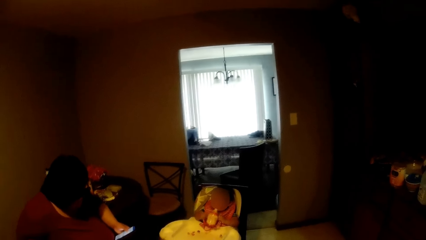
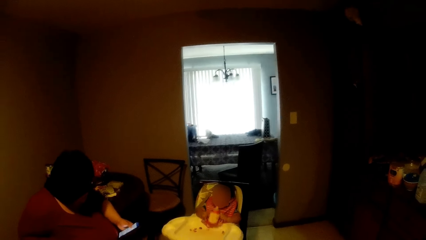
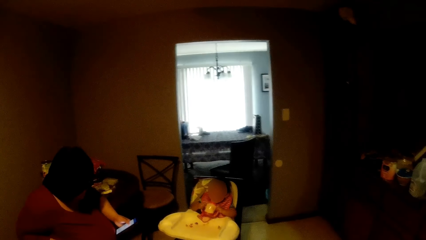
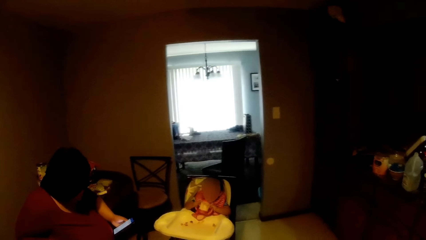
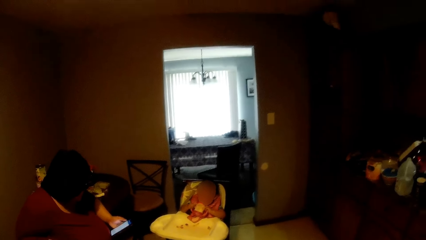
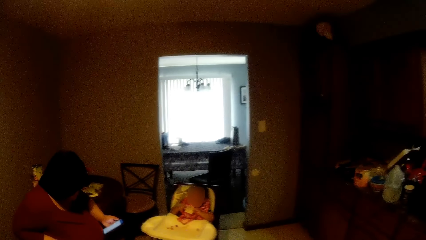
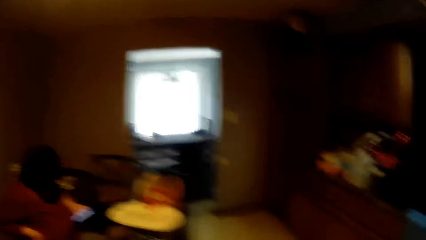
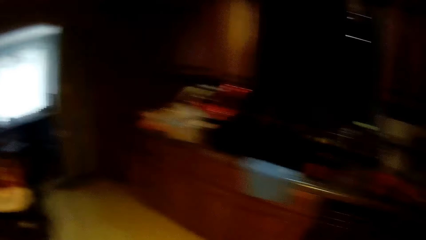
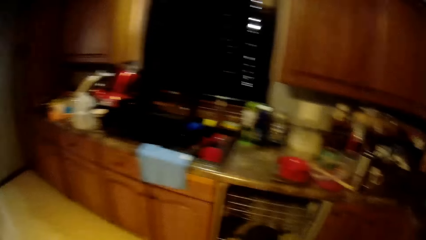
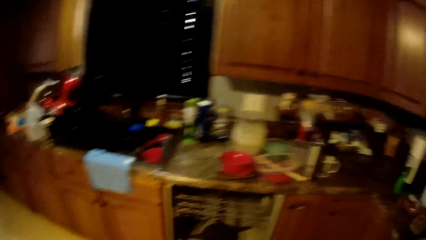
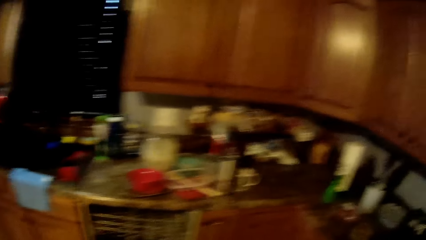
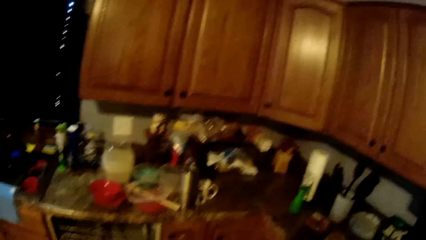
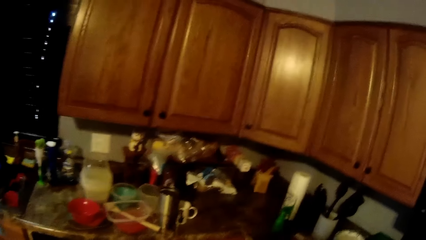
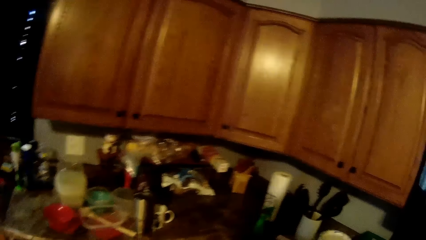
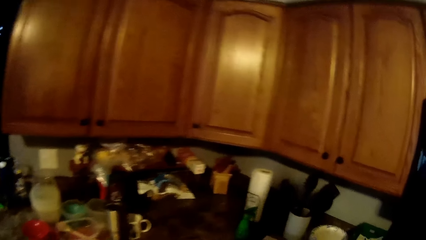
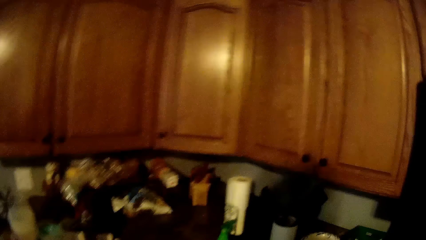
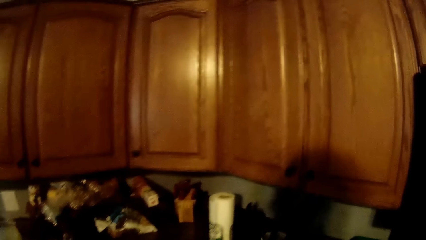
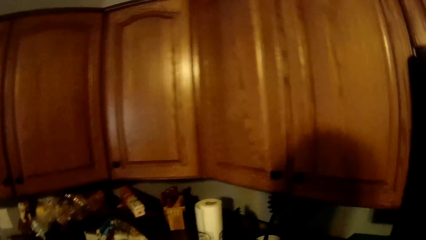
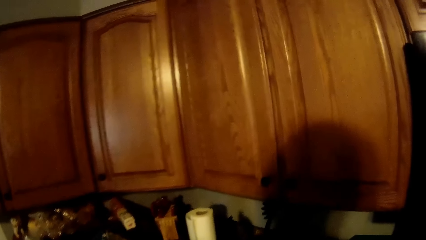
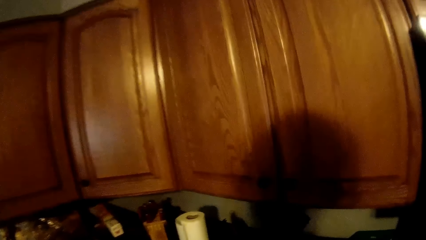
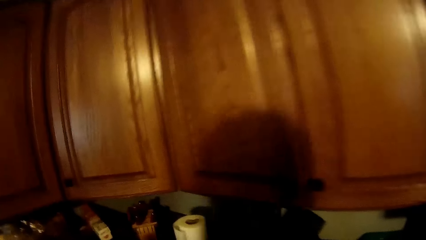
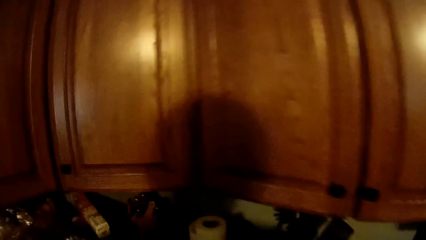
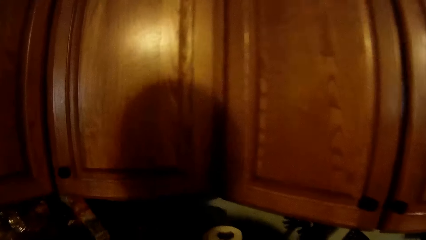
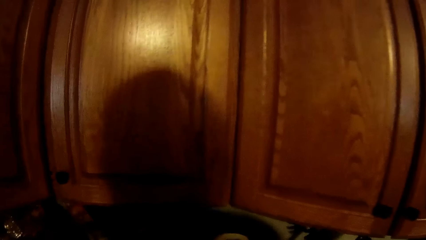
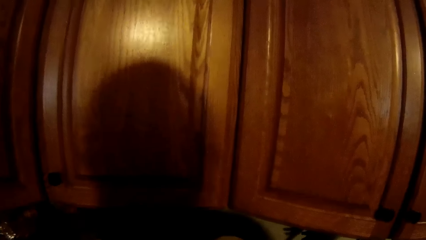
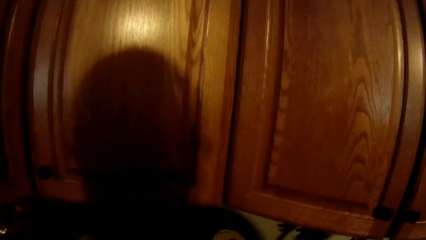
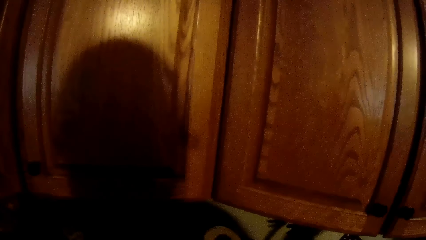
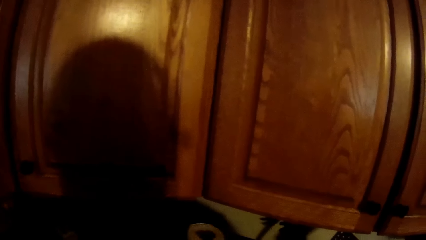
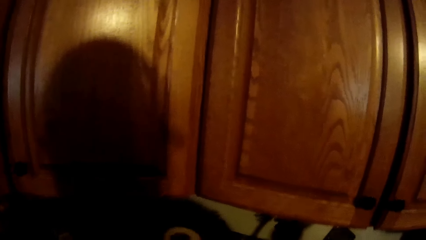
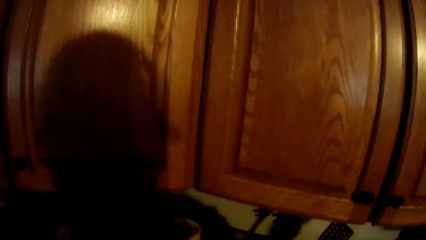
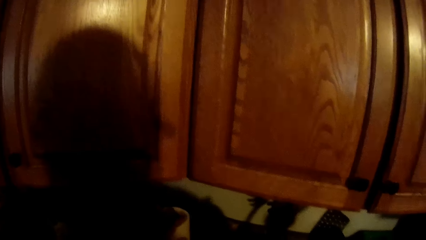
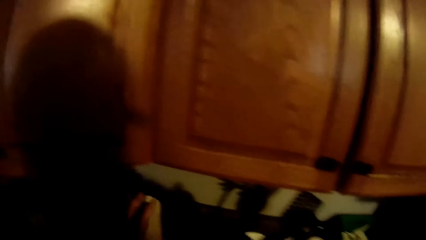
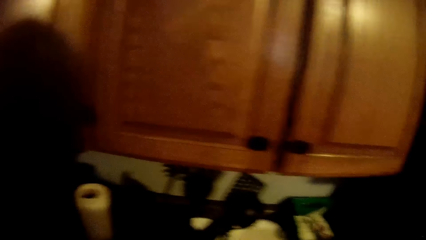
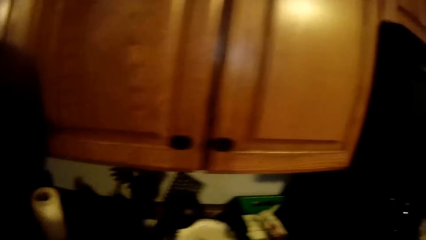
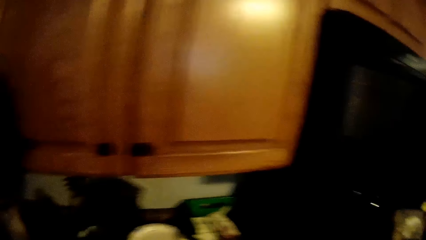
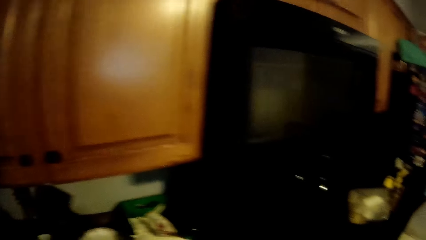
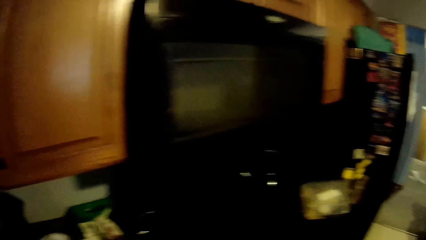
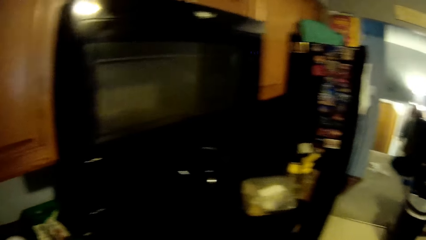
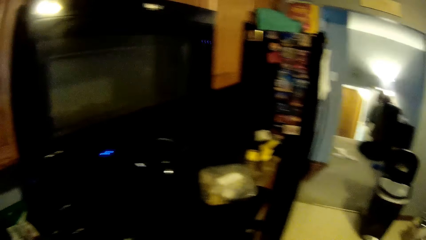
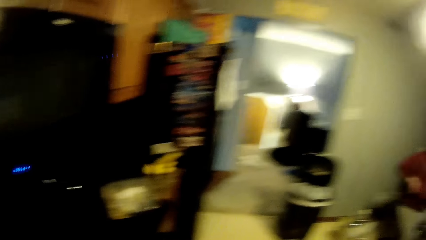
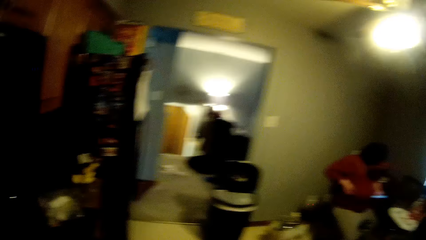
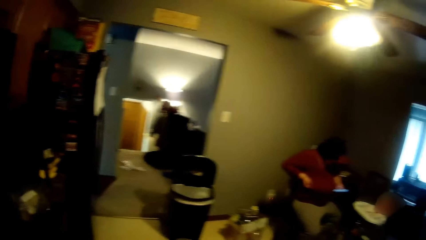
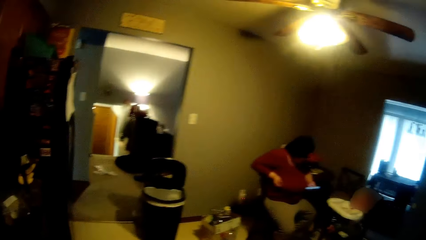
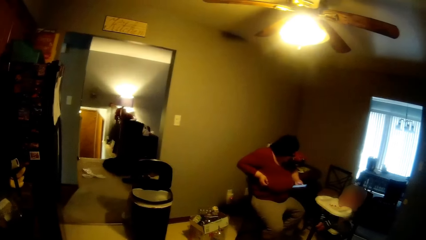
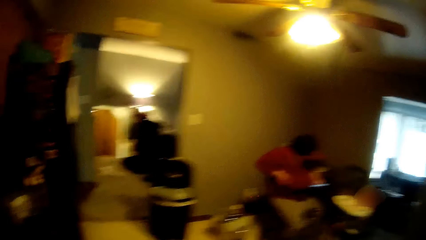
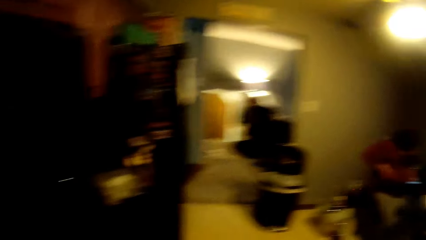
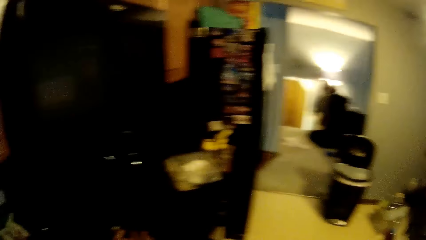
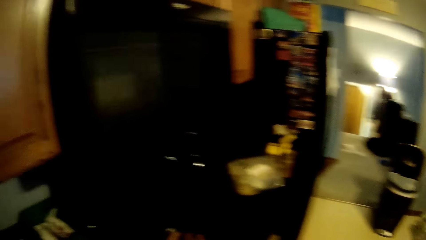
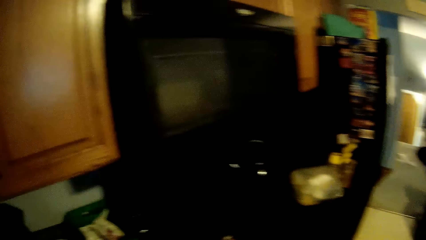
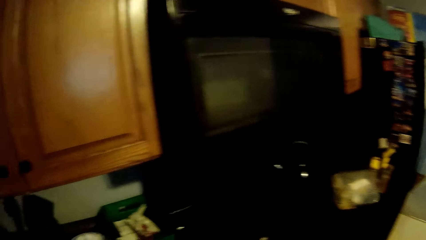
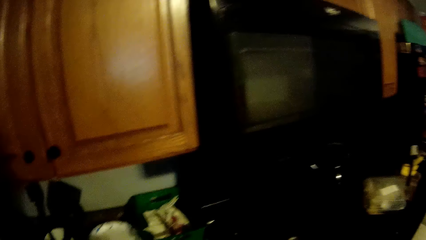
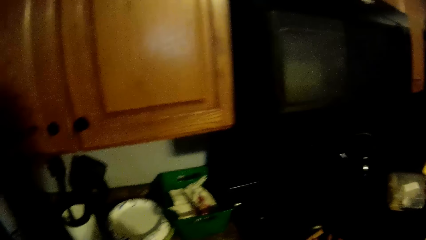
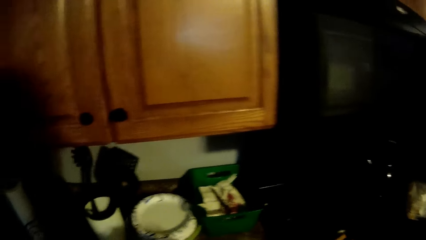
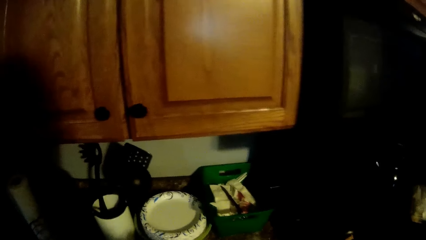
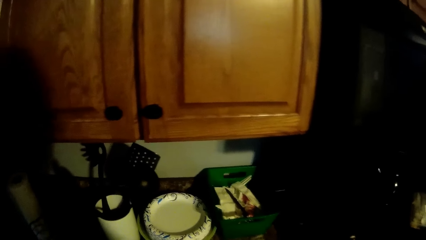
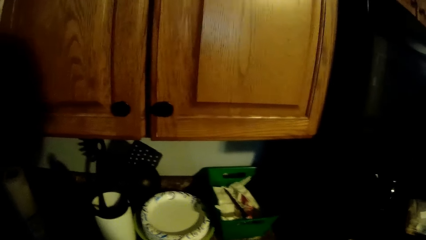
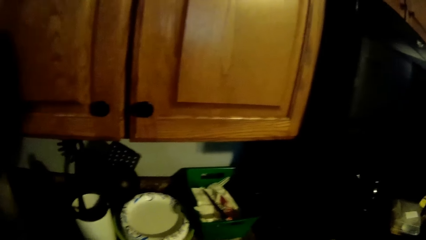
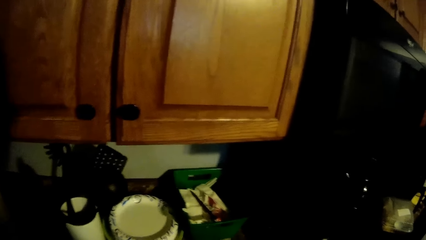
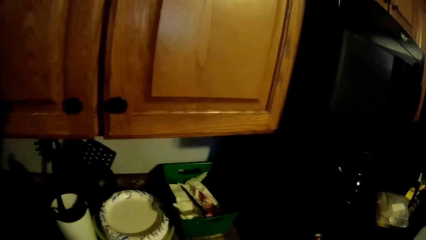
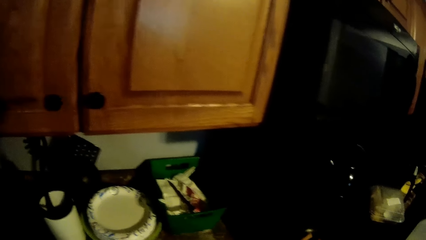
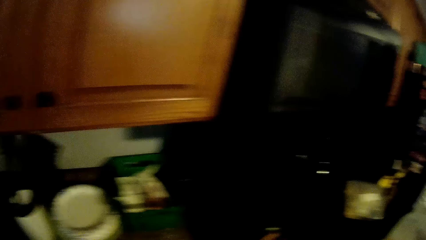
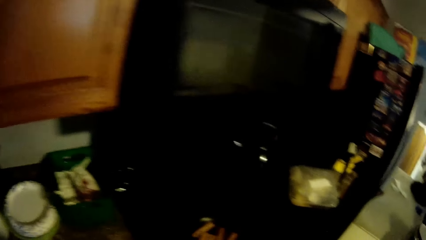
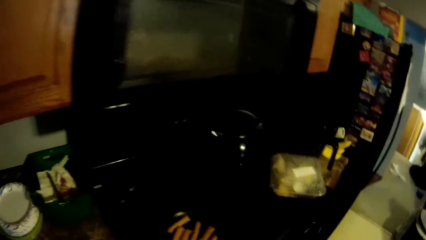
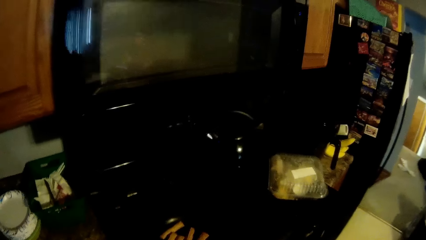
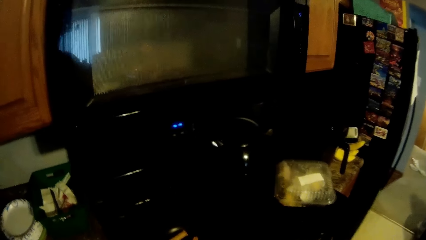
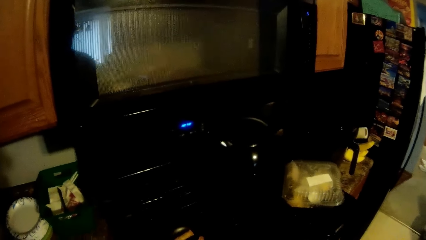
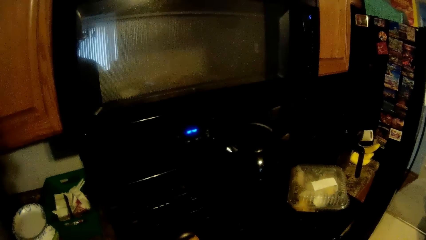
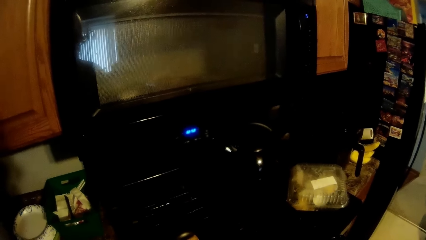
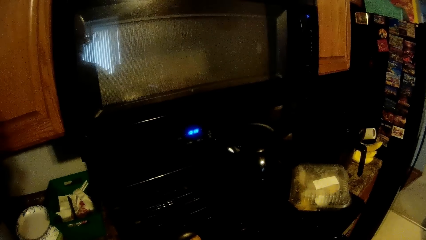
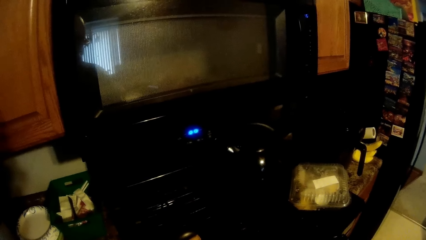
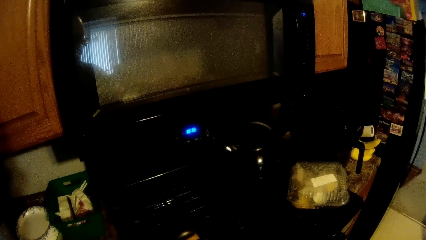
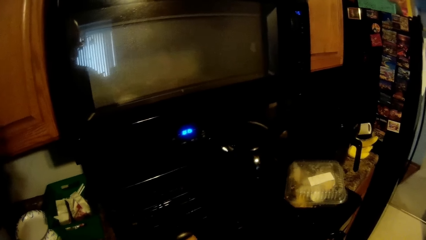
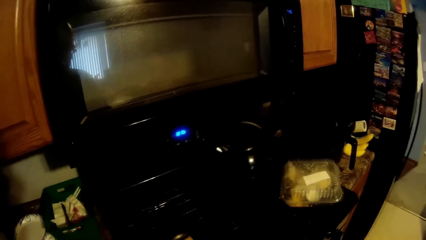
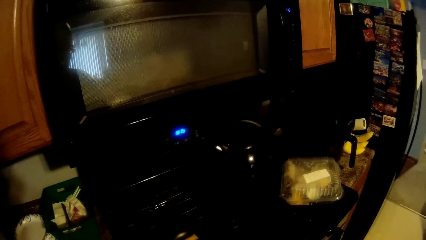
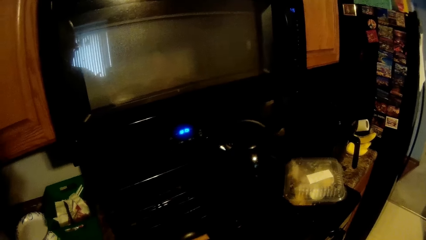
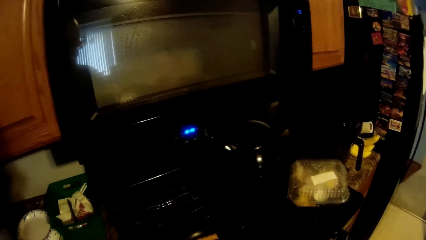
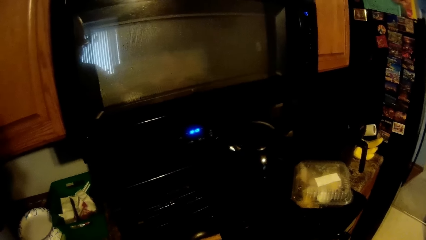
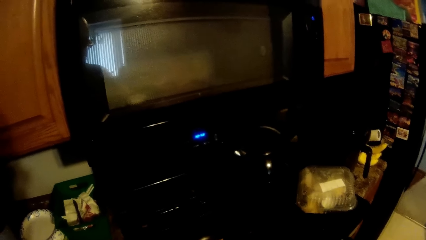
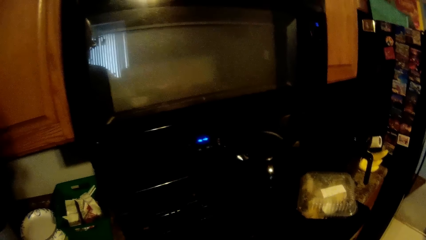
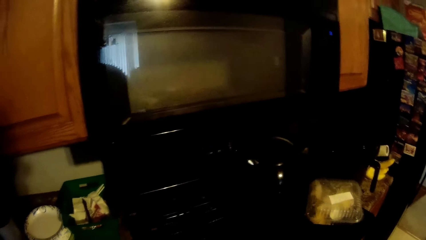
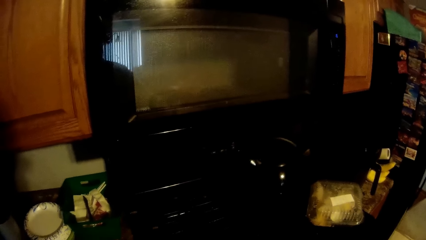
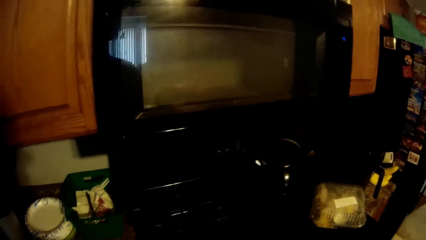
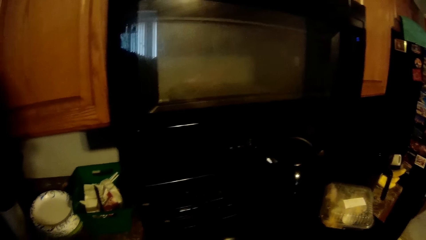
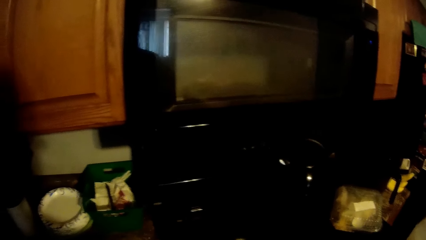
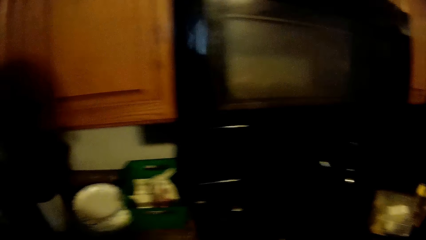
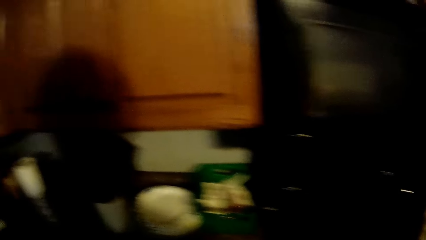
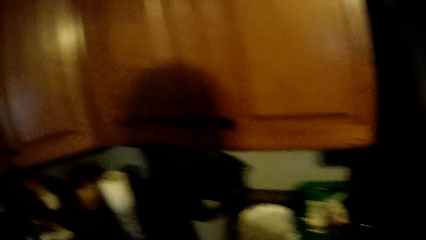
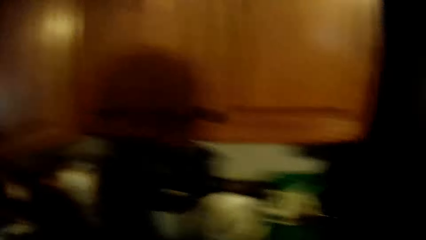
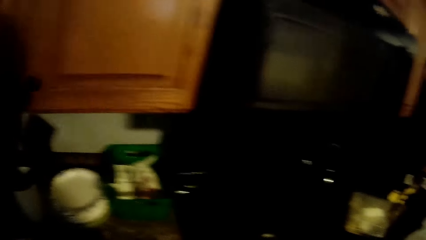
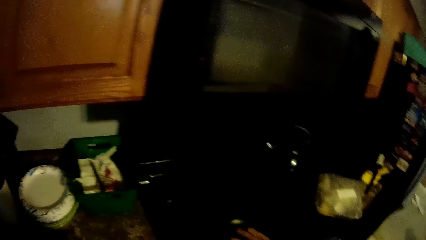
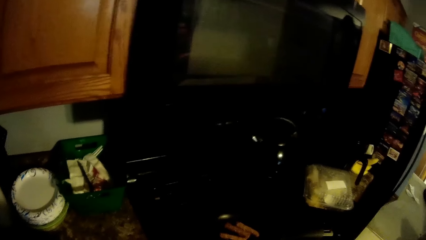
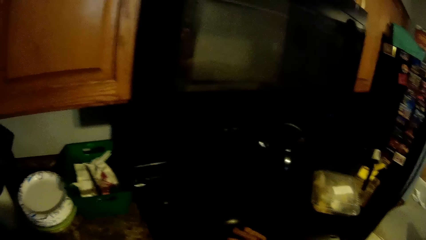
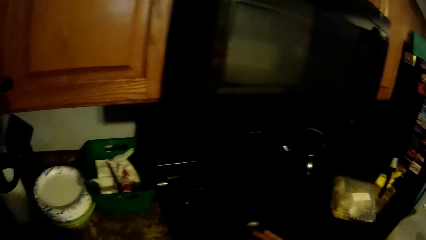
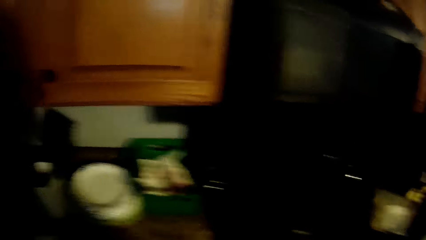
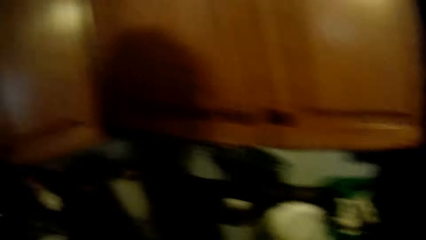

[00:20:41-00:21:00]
The camera wearer sings at a baby and looks around. He moves a paper towel roll on the sink countertop with his left hand. The woman operates the phone with her left hand. The camera wearer moves a frying pan on an electric oven with his left hand.
